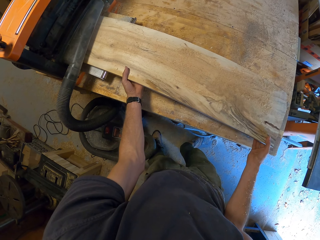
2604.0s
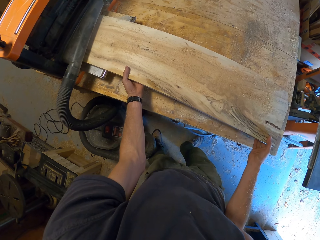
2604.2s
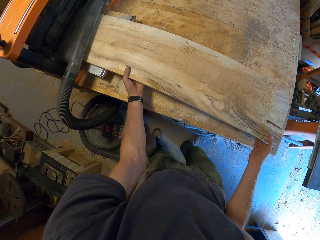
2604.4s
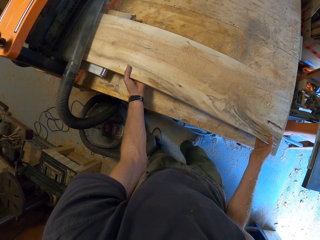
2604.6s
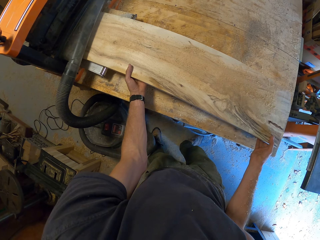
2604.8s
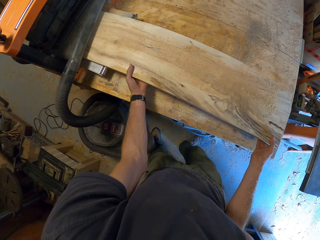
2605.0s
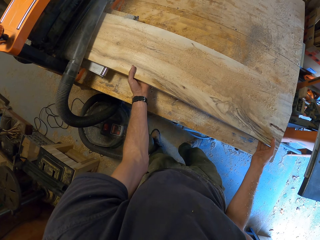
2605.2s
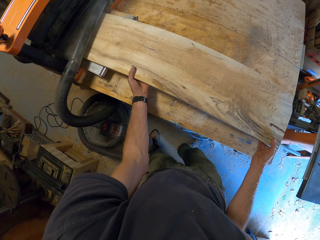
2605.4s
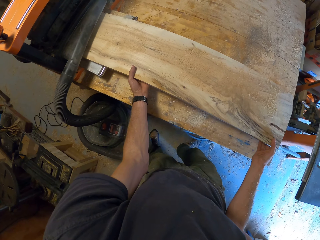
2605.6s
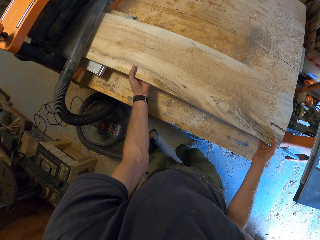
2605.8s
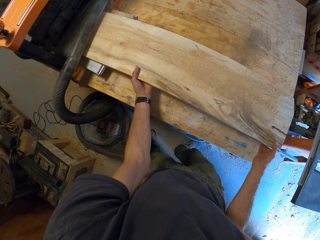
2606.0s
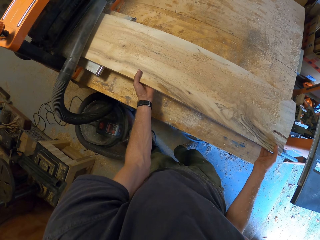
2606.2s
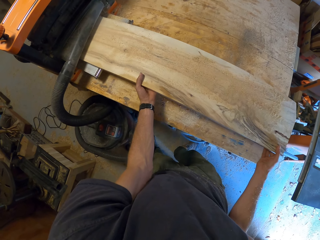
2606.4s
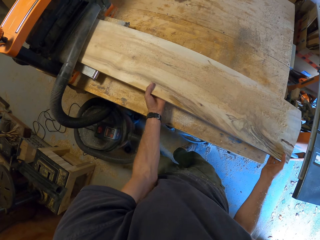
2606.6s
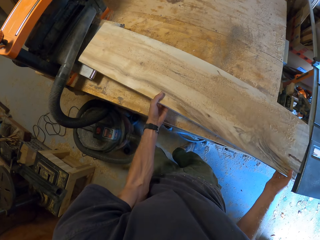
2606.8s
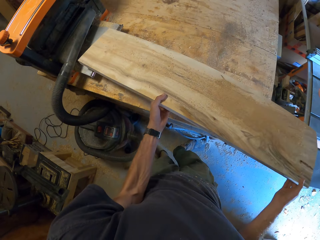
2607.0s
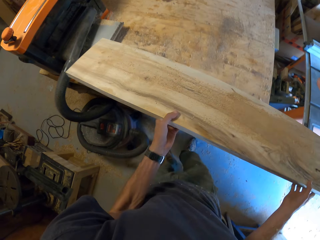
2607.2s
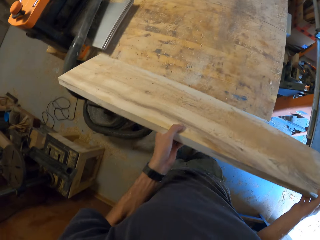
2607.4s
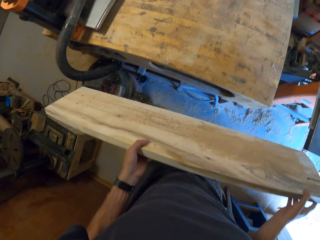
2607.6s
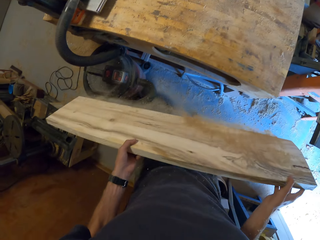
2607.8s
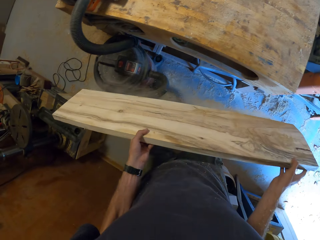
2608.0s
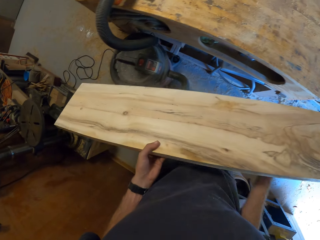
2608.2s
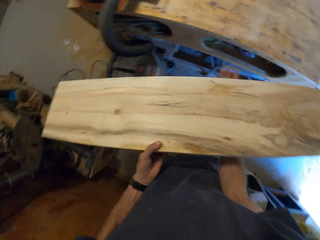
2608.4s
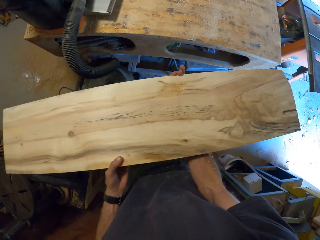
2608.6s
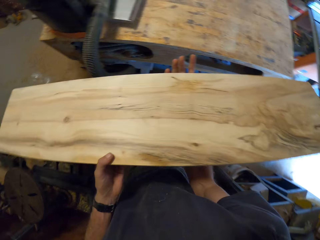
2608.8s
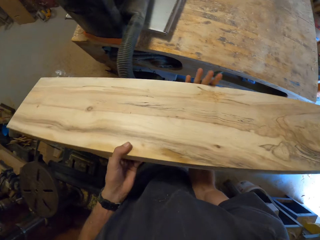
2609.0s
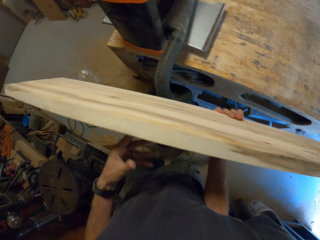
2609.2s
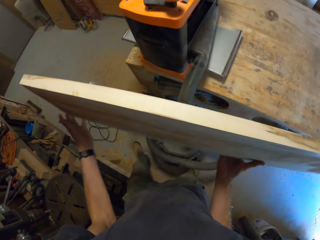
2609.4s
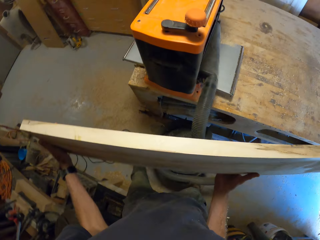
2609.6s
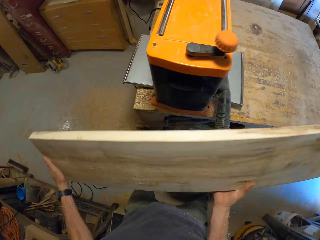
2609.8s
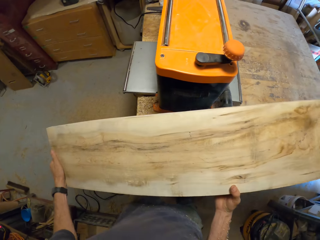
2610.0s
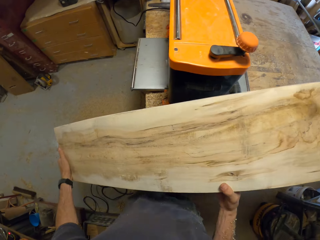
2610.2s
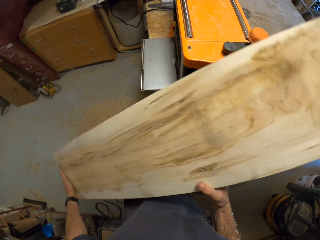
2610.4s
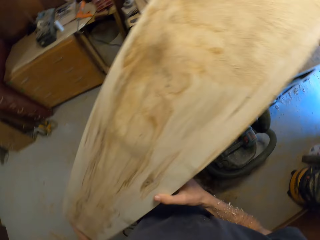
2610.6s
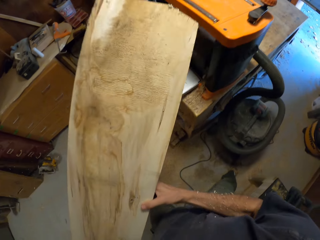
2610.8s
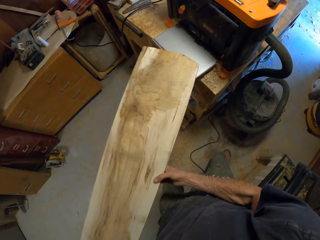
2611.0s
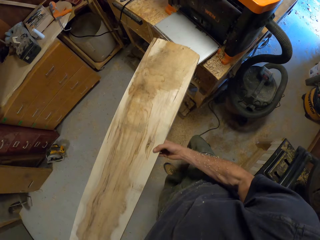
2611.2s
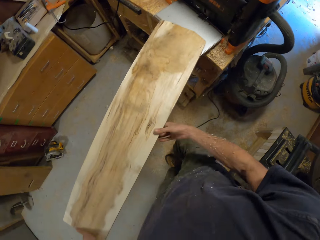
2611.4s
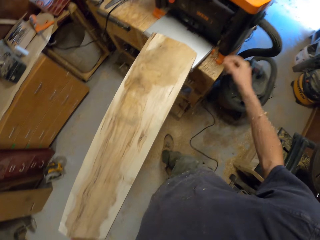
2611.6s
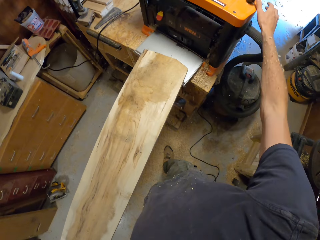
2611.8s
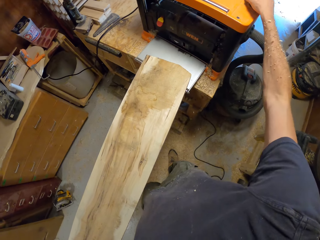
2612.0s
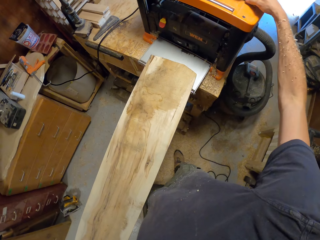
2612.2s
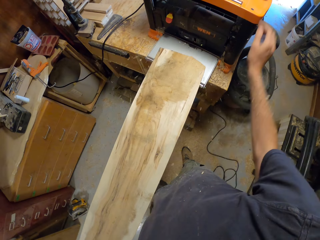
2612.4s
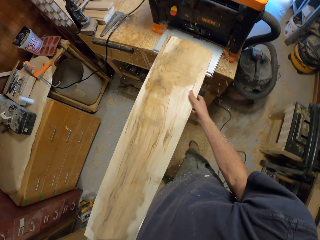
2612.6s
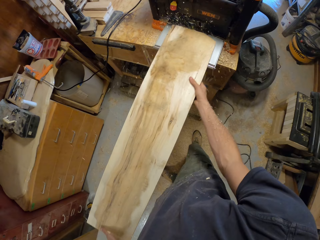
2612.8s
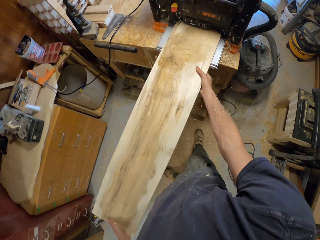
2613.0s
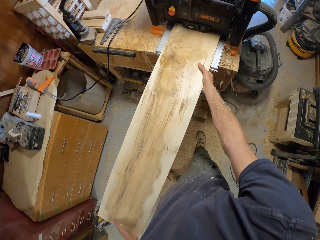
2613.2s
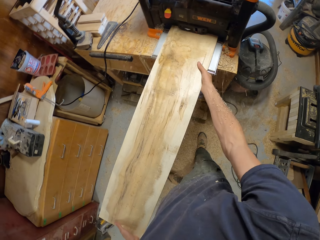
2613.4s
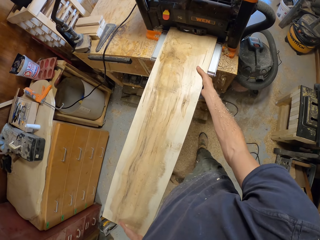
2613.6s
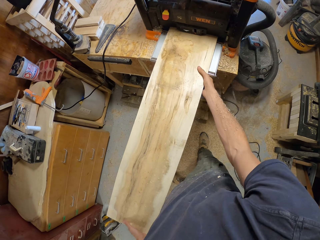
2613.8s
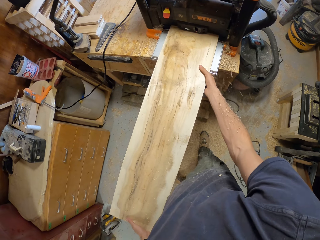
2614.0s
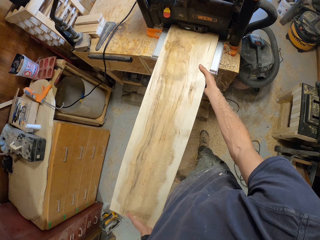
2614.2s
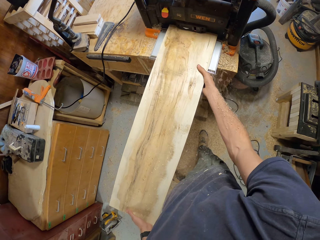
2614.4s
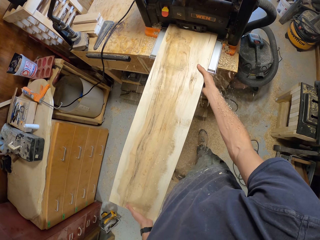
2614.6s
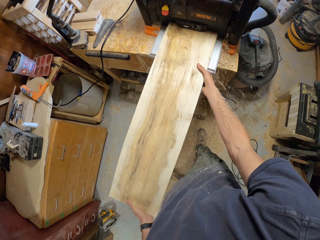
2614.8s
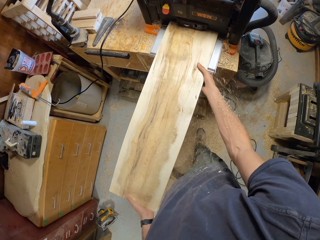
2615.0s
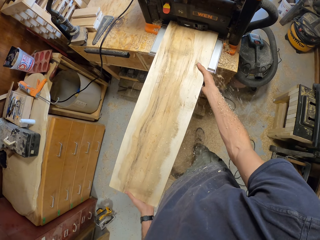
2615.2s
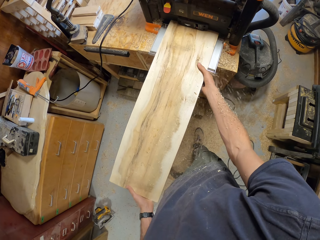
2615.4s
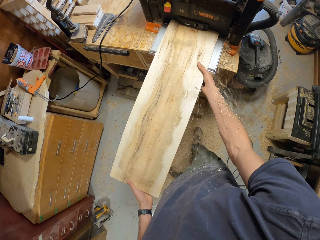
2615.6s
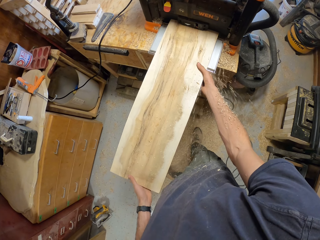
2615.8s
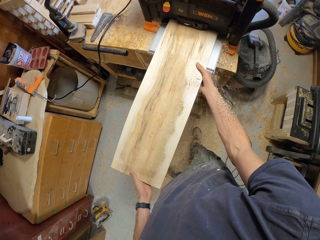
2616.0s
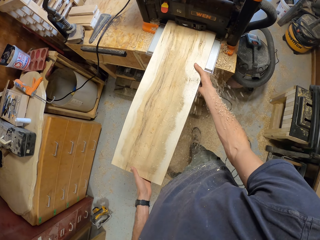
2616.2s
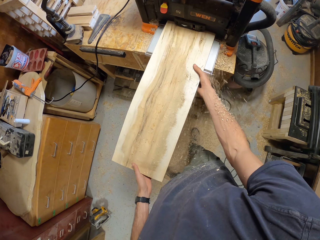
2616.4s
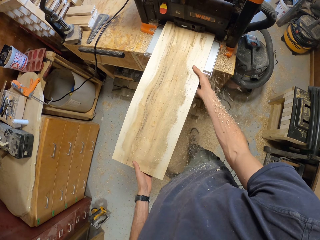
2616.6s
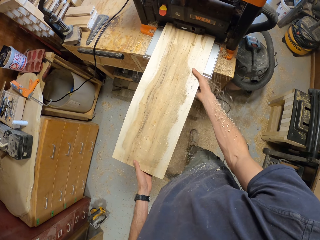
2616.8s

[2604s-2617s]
The camera wearer carries timber. They switch the wood lathe machine. They trim timber.

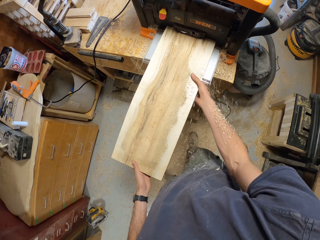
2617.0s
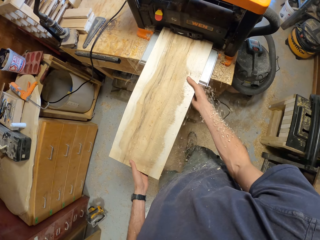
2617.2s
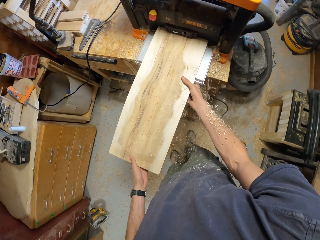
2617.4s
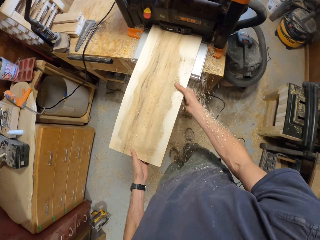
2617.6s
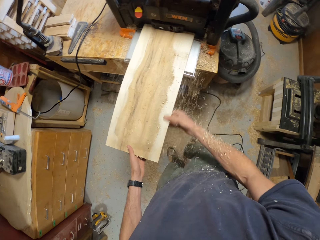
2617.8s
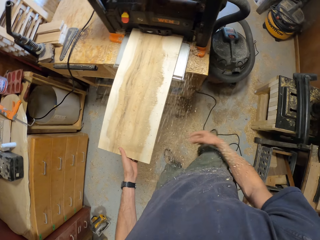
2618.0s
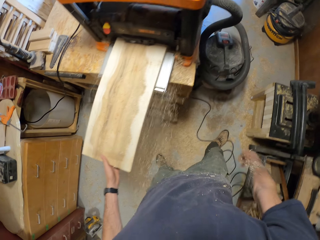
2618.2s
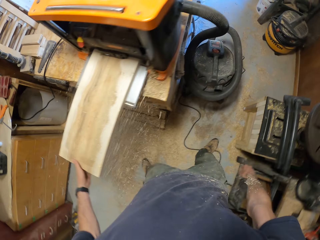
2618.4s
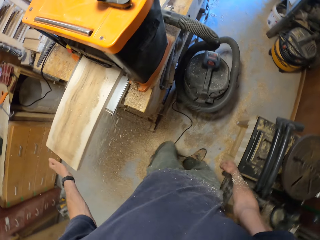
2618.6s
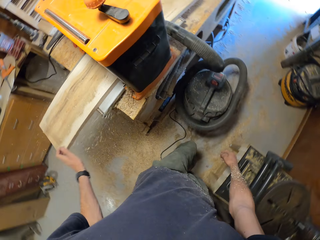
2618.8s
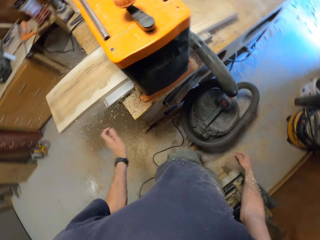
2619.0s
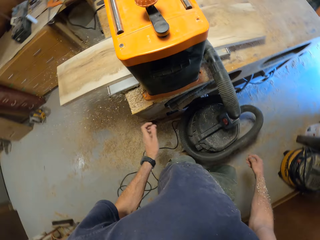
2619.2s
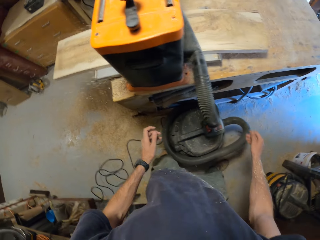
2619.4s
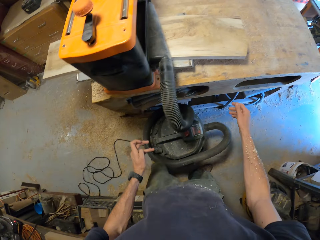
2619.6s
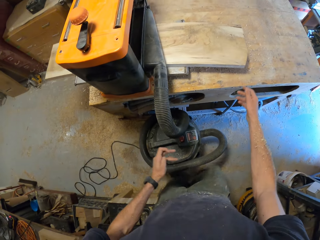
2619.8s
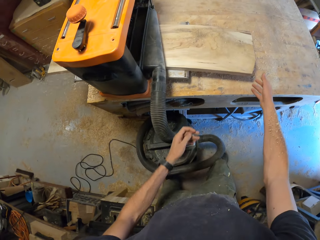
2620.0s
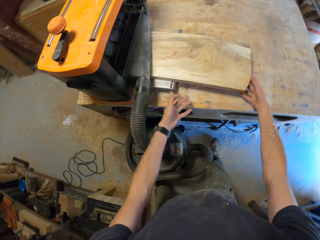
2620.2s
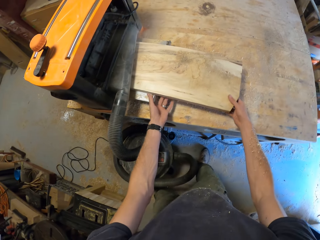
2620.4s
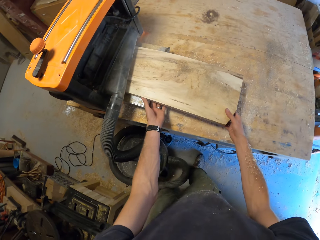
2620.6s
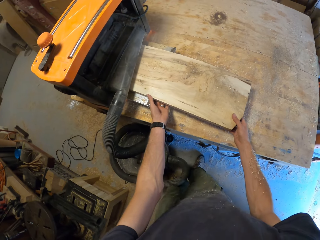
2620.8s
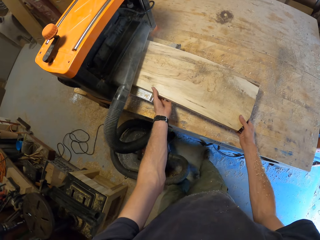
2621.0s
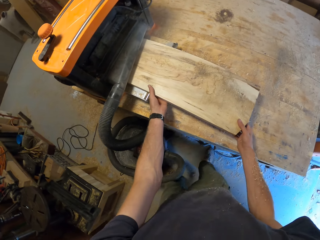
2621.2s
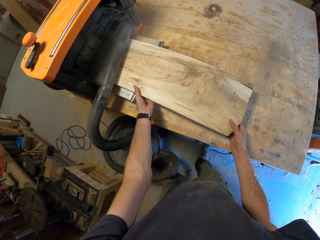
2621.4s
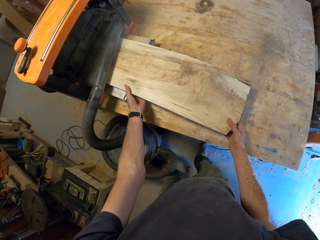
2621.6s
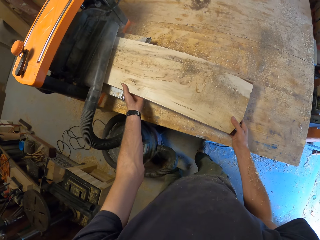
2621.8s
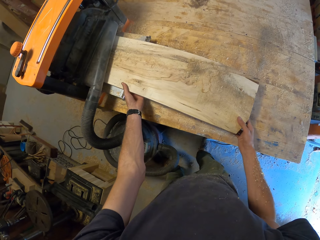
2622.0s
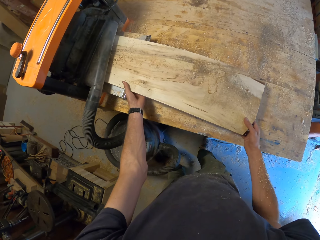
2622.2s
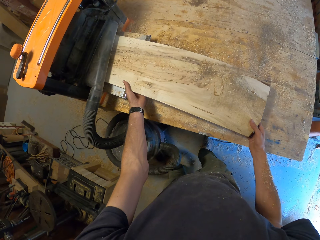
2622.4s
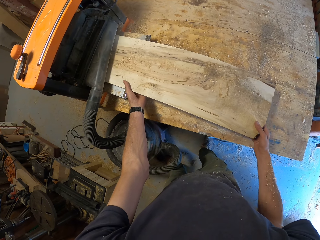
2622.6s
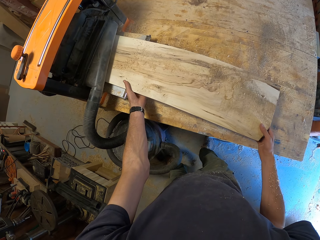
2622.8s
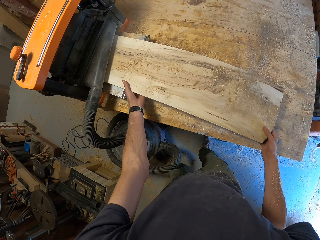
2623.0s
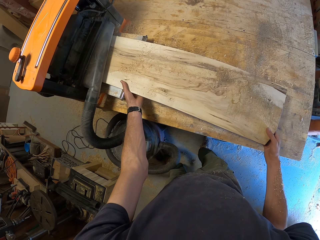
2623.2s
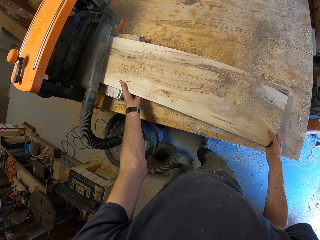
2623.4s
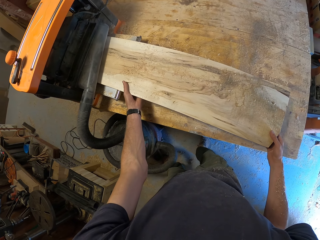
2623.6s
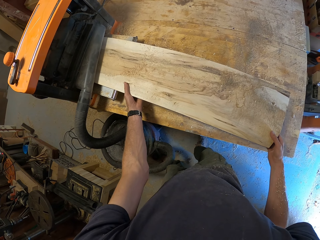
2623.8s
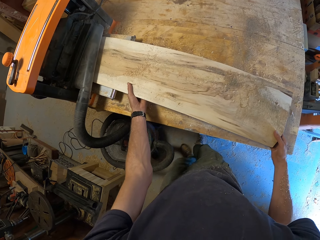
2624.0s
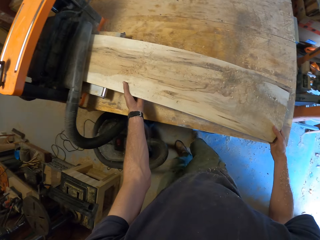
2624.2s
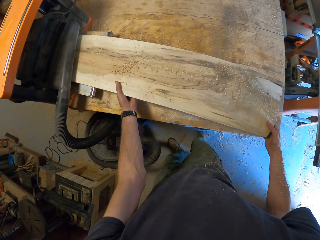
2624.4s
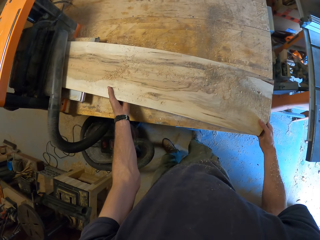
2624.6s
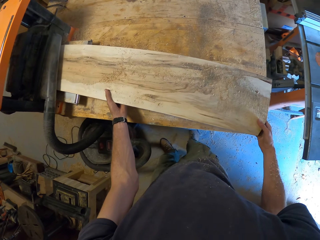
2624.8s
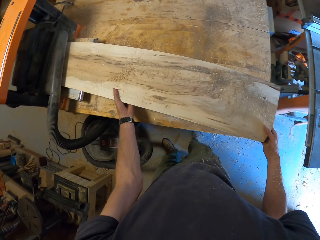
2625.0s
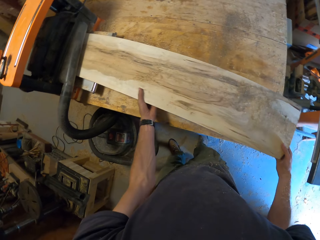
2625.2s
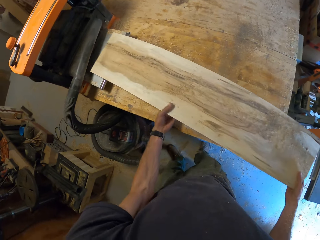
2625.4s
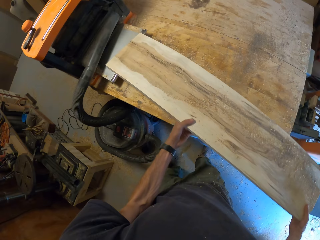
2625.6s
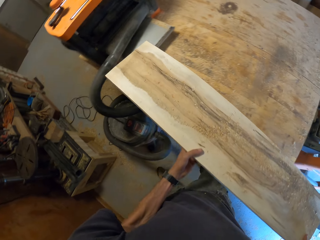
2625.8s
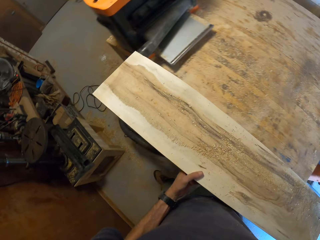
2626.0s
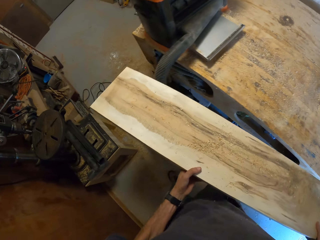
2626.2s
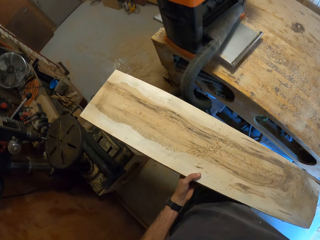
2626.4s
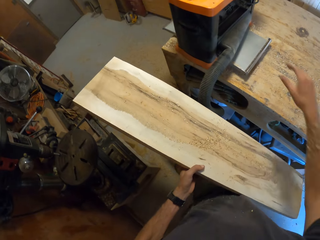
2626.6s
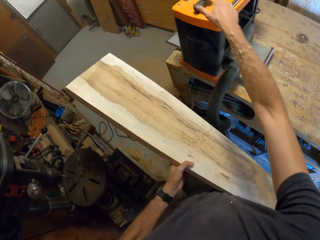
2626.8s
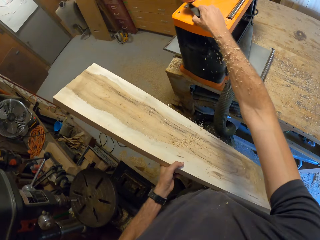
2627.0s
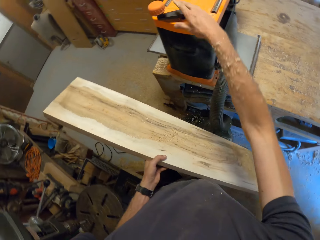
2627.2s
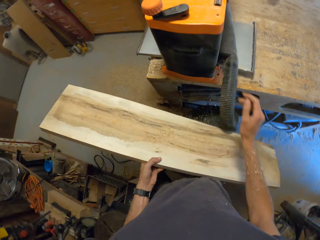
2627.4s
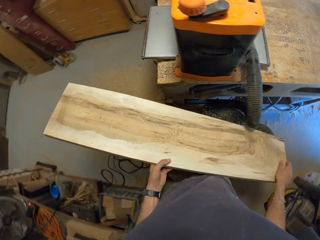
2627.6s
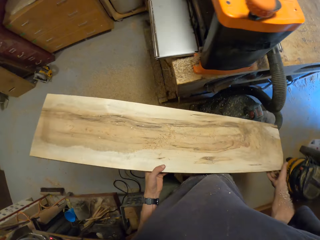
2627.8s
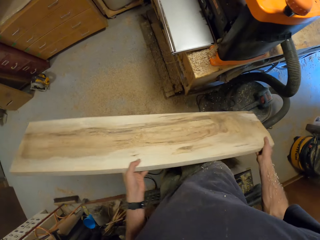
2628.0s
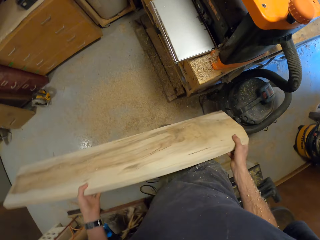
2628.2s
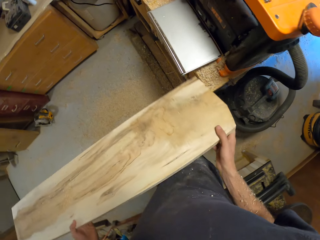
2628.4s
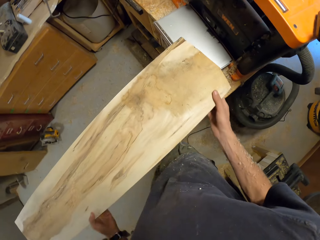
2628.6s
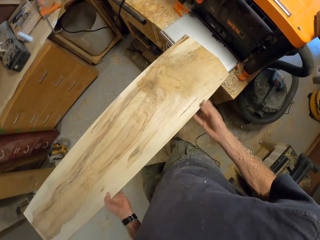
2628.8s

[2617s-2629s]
The camera wearer walks to the other side of the wood lathe machine. They hold timber. They switch the wood lathe machine.
